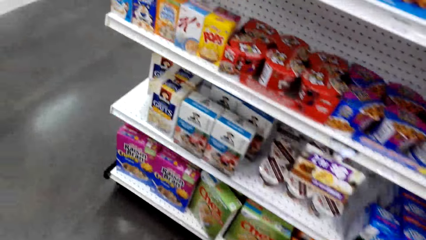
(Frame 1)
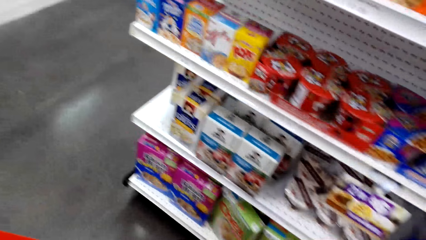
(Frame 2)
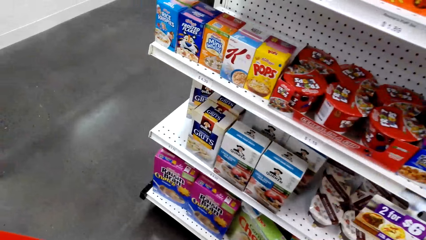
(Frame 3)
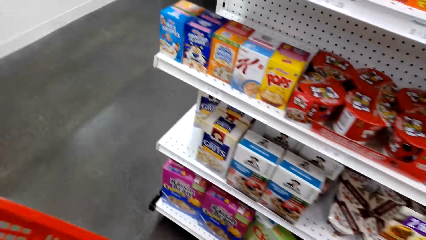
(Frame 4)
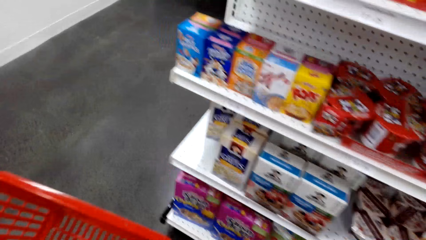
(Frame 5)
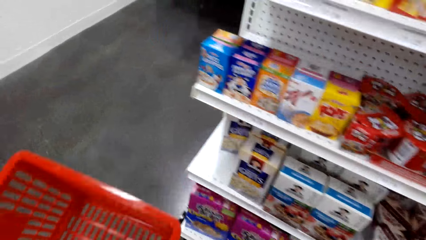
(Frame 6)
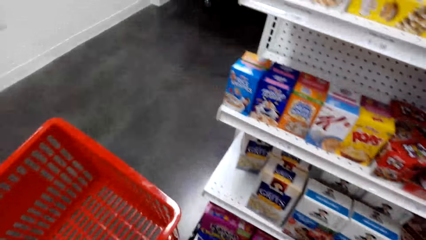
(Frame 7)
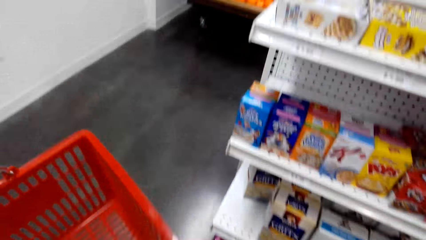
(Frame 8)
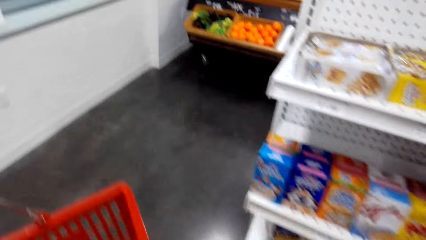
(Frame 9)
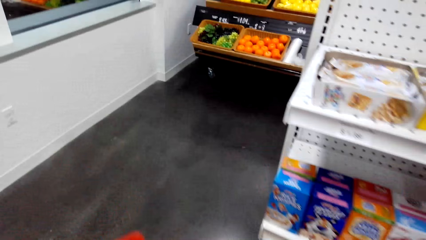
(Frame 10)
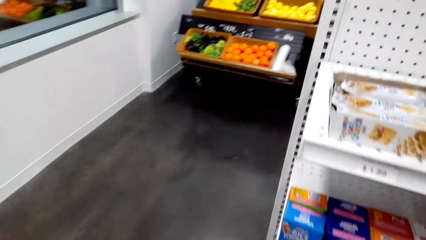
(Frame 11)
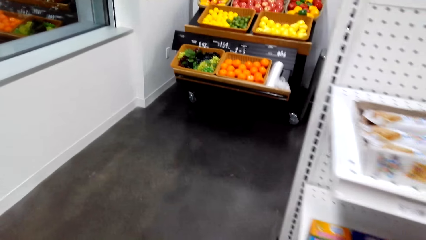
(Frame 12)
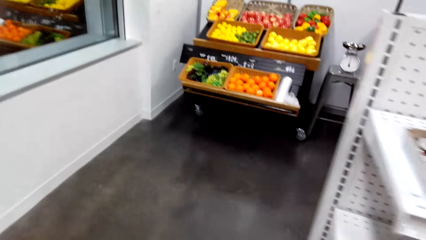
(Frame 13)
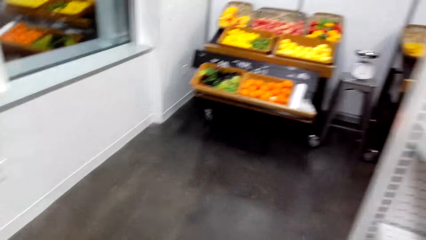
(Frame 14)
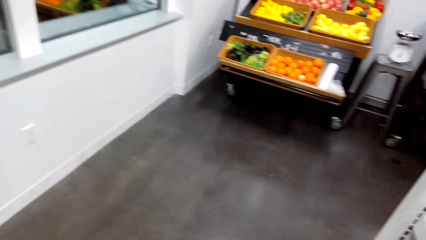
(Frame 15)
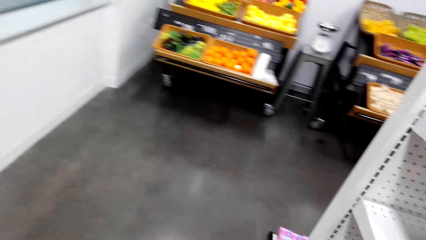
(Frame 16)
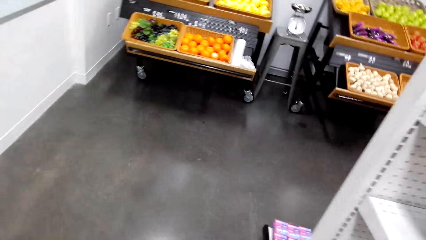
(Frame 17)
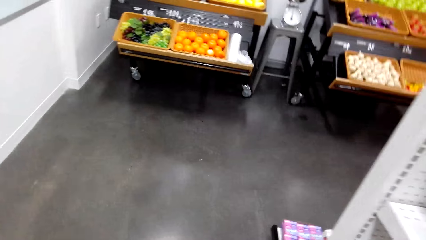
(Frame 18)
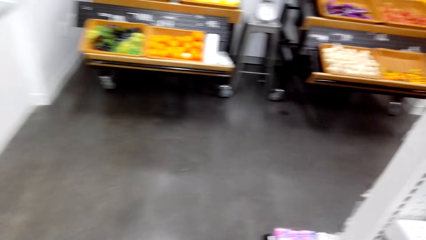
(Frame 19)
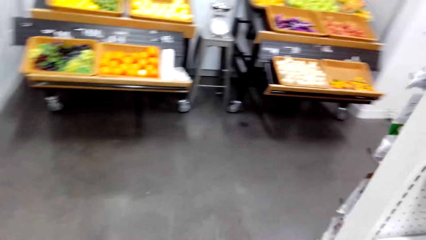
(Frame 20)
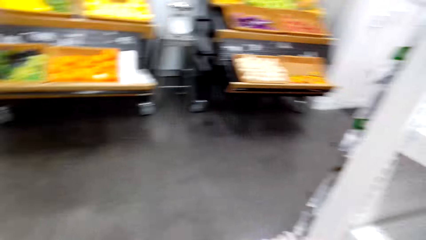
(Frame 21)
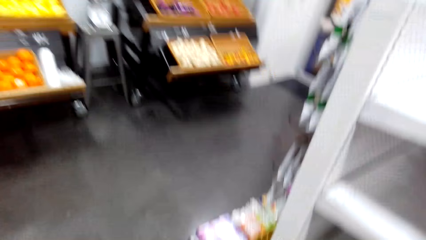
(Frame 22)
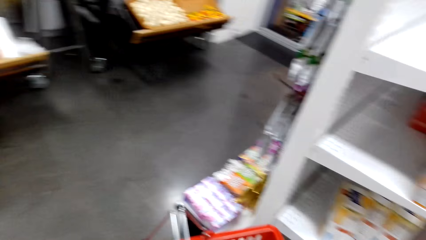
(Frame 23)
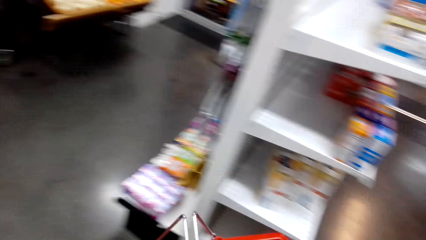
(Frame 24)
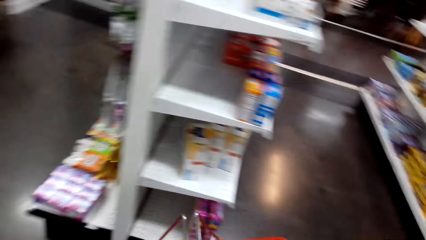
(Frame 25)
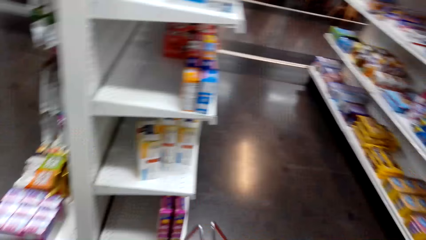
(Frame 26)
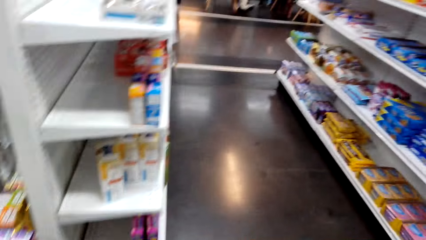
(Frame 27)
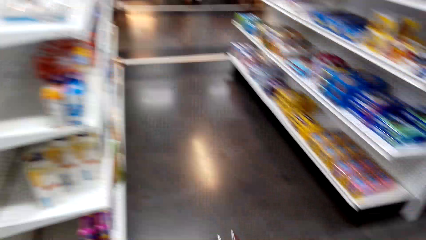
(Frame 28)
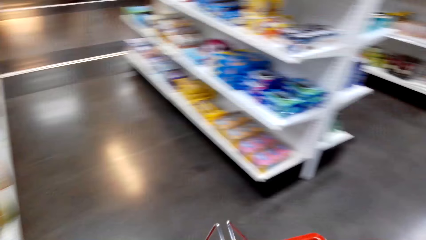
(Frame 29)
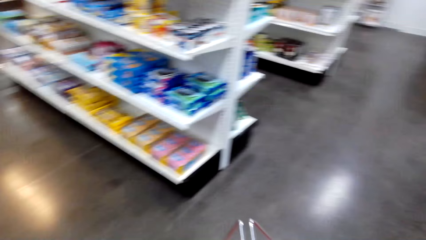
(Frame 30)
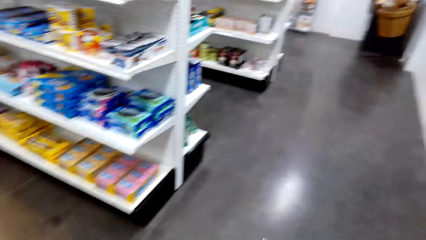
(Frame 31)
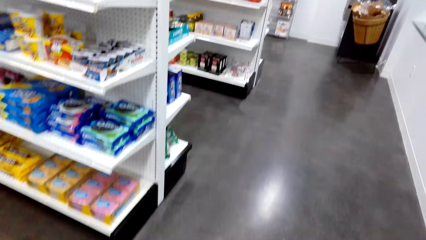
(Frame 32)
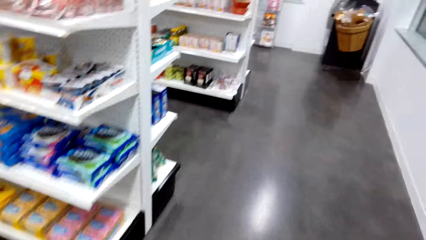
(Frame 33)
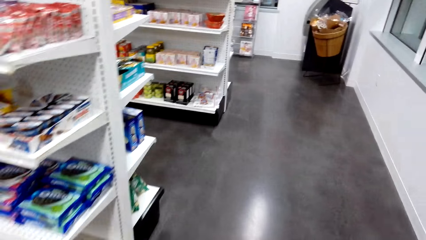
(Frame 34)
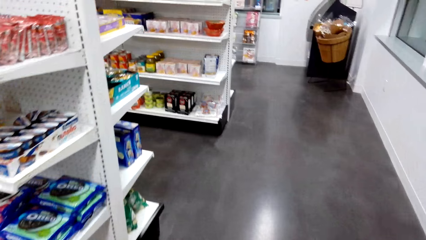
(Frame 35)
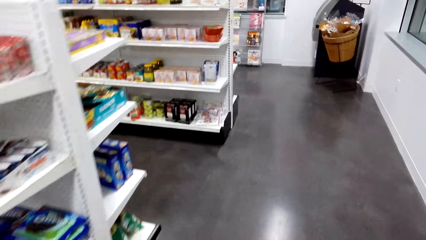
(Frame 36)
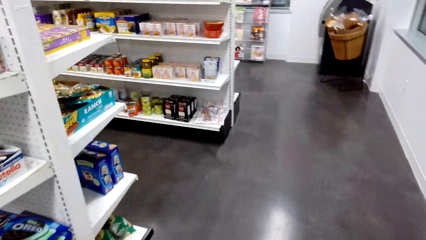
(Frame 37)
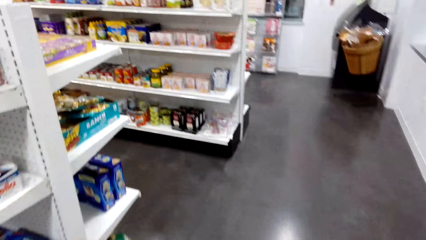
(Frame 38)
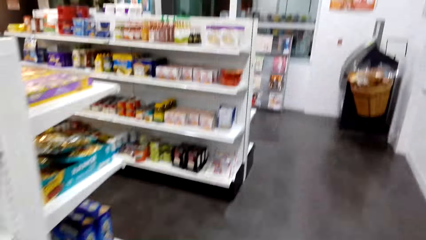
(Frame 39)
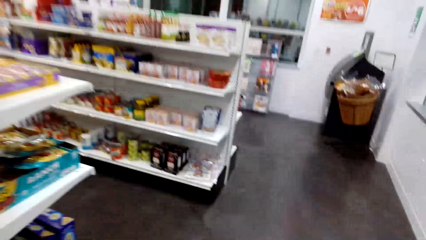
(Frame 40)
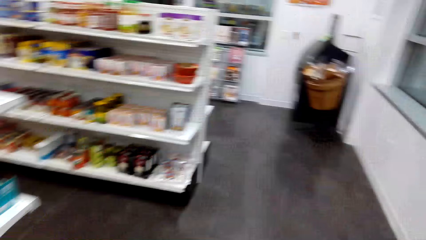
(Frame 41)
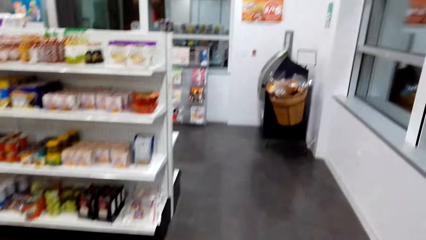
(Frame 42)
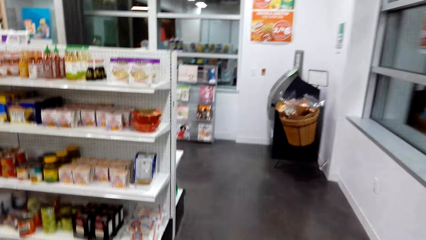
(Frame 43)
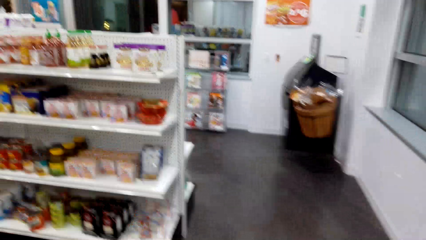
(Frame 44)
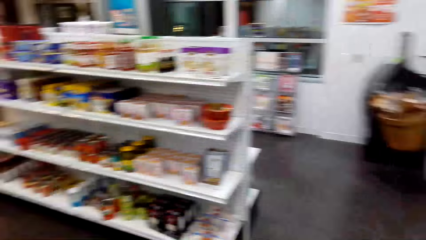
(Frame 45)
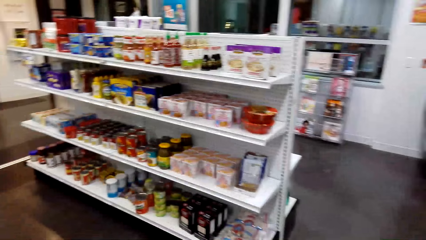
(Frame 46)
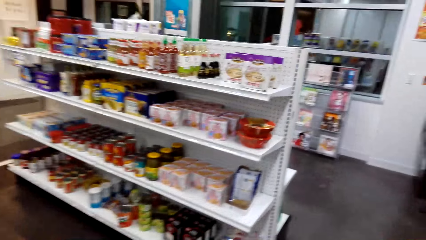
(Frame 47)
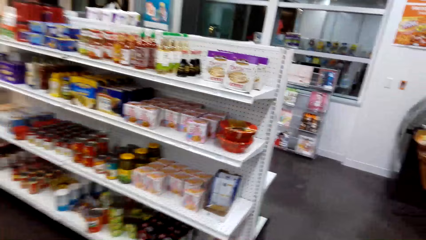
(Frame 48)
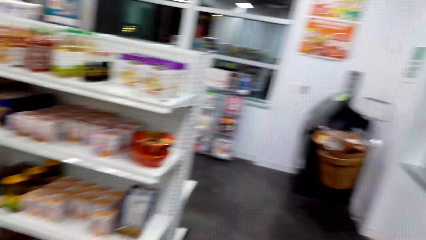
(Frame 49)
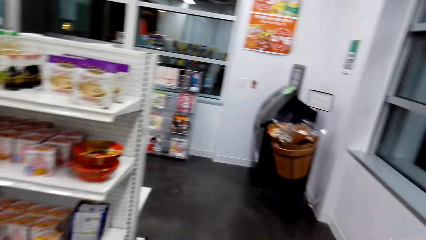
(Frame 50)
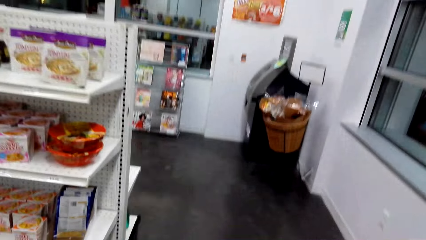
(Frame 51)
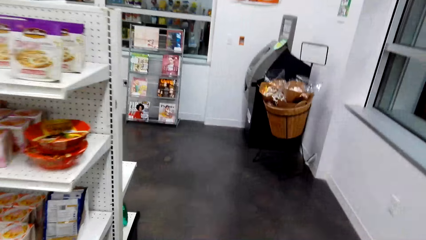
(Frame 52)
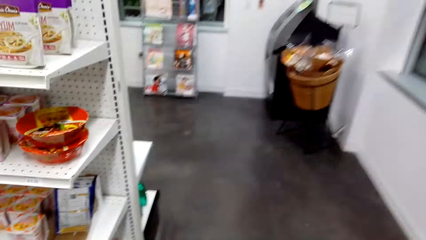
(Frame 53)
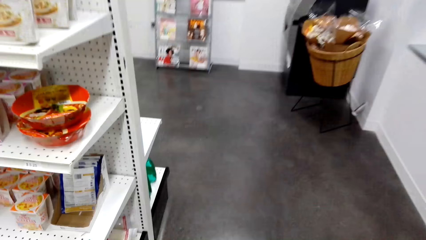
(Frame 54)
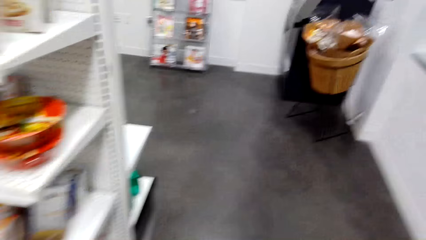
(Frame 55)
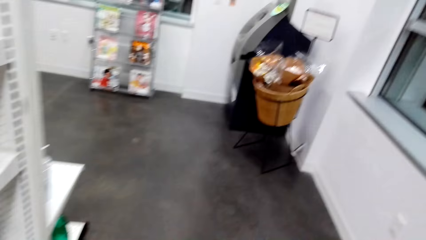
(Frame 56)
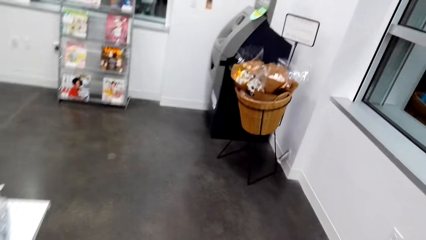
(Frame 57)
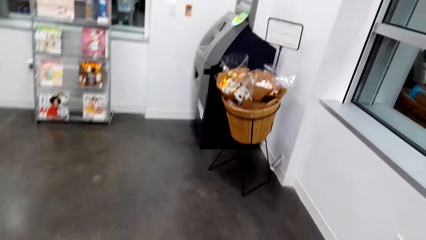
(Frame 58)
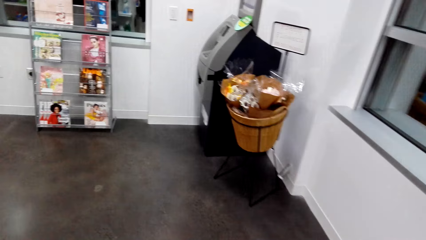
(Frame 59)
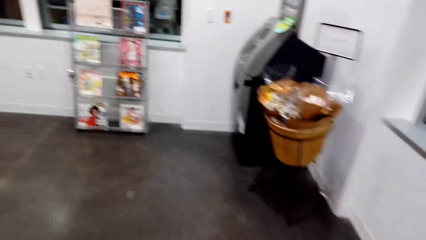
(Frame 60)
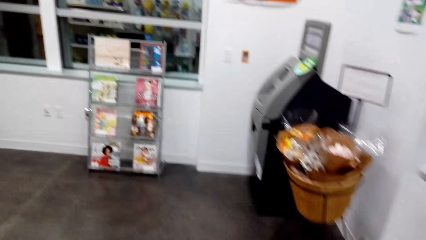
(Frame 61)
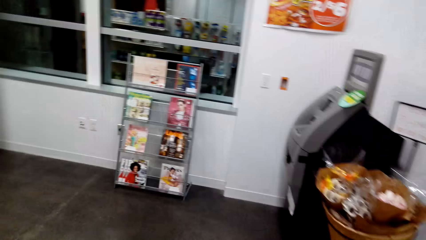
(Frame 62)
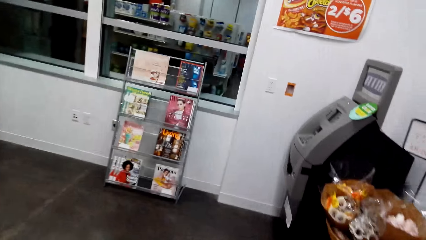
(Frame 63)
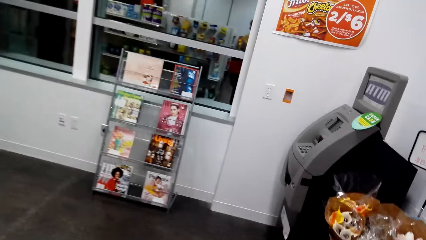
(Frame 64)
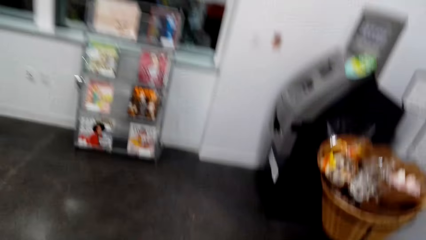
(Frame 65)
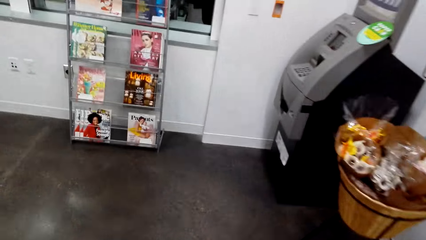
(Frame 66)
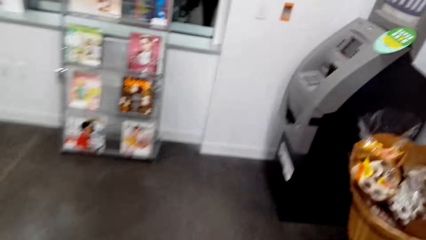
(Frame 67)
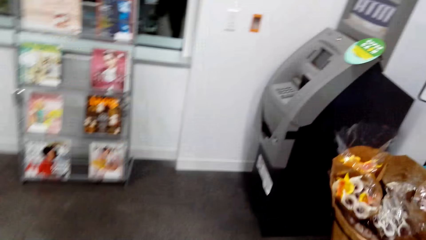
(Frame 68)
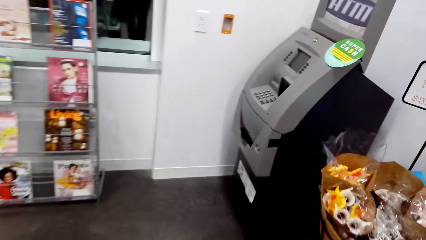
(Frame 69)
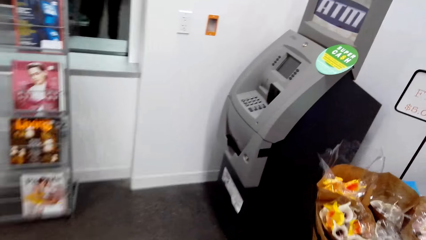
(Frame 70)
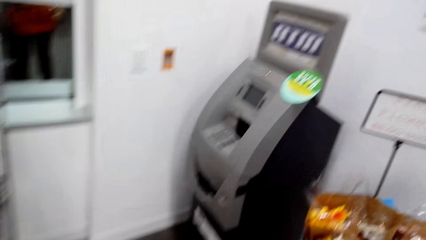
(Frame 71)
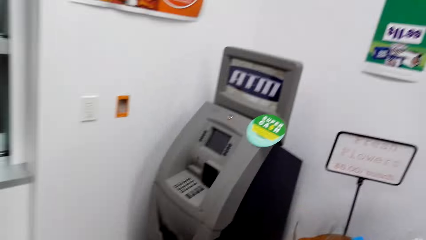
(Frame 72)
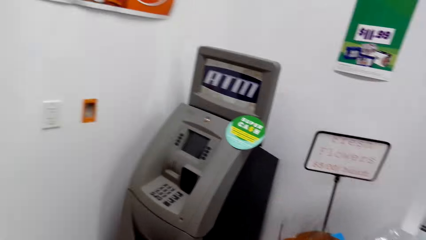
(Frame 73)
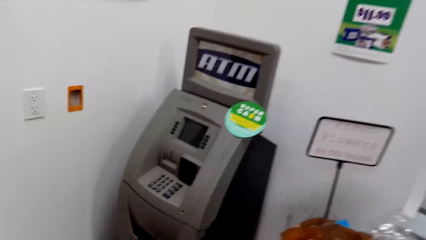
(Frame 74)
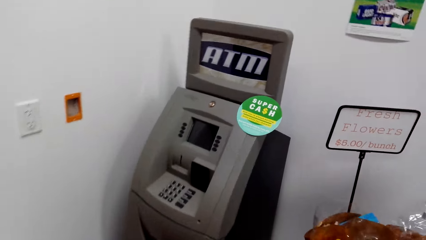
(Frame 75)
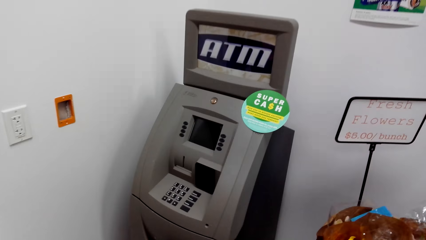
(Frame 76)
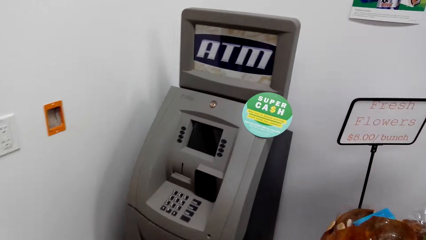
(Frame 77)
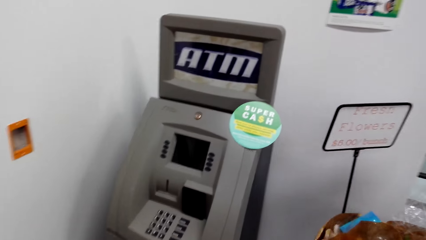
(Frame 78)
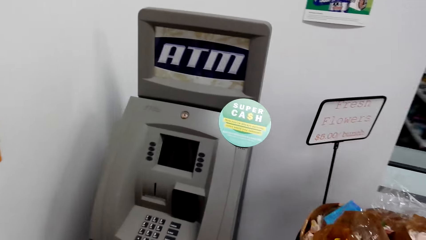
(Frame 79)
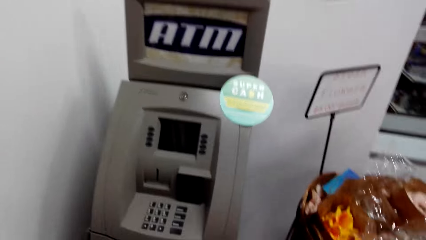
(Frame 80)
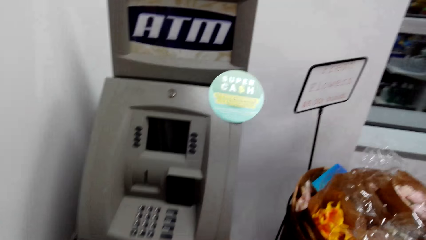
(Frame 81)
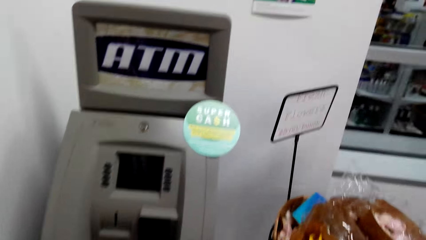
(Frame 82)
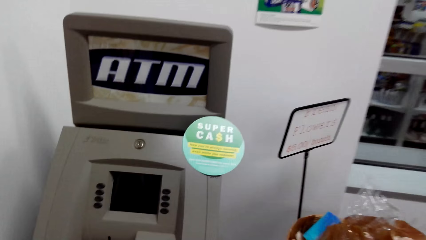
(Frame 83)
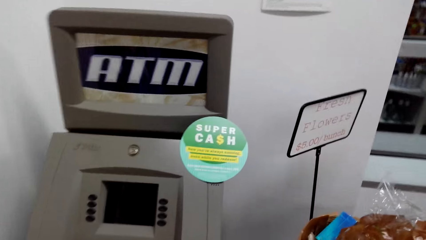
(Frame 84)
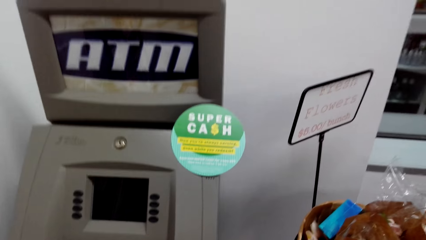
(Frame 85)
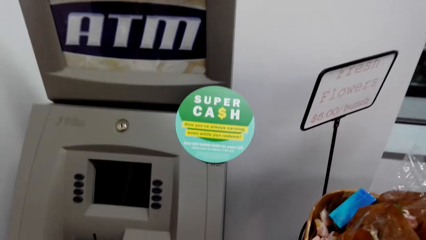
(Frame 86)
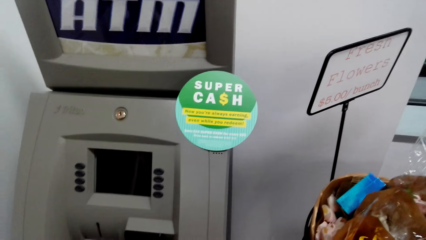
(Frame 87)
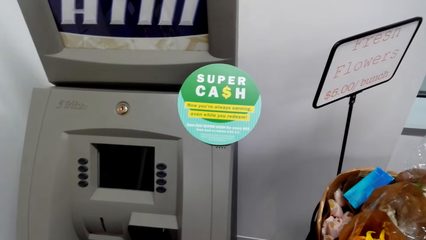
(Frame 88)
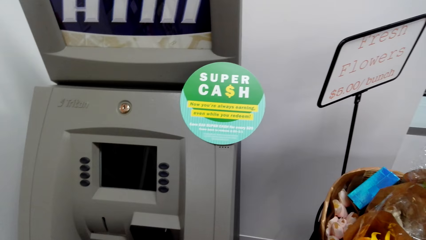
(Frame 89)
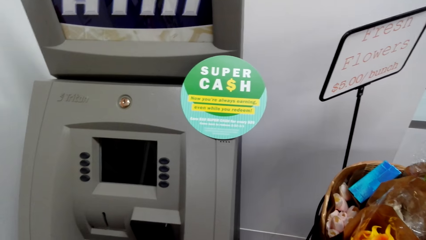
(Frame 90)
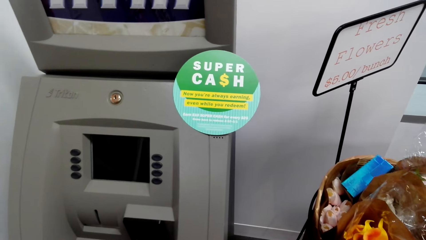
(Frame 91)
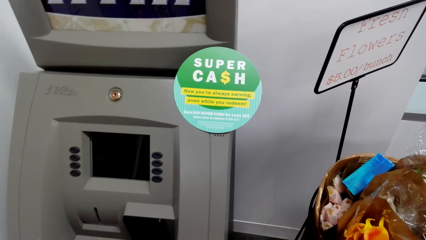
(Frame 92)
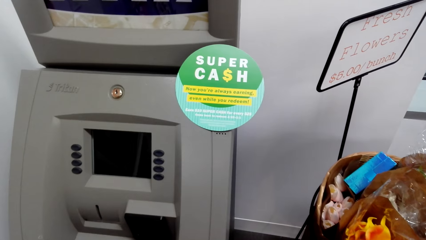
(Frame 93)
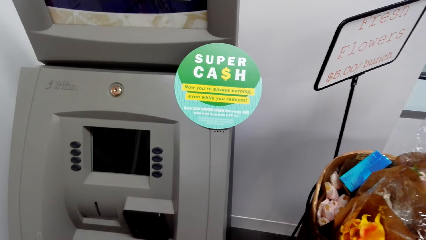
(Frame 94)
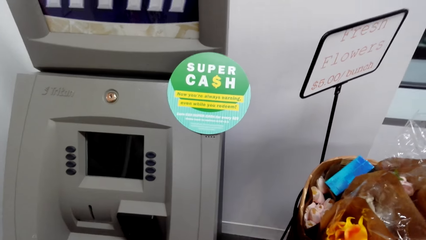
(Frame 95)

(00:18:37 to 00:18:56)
The camera wearer walks forward. They look around the automobile machine.
